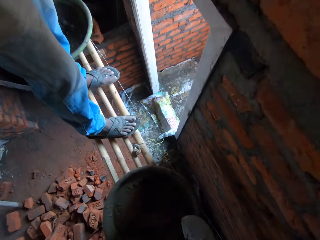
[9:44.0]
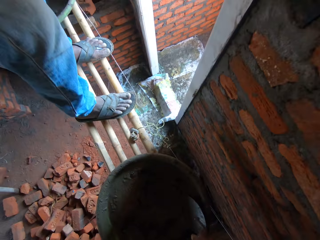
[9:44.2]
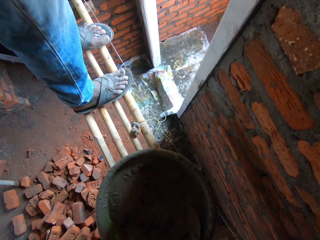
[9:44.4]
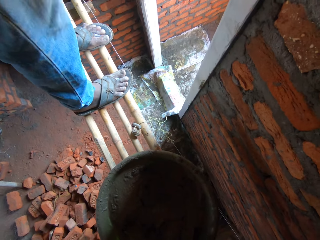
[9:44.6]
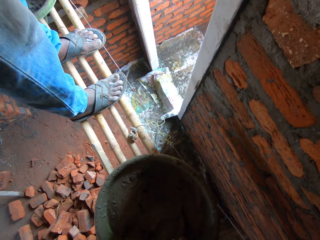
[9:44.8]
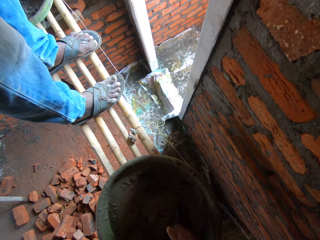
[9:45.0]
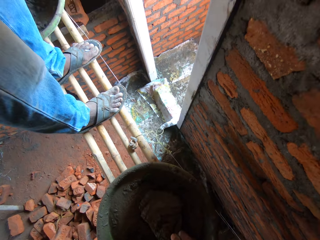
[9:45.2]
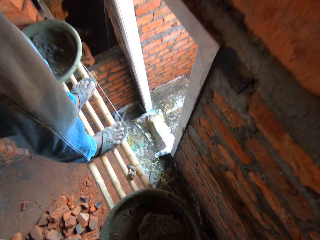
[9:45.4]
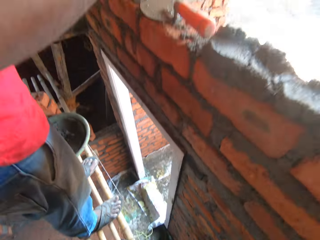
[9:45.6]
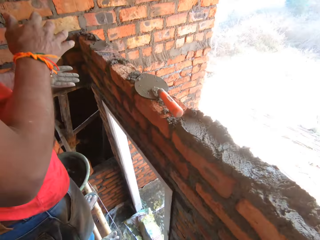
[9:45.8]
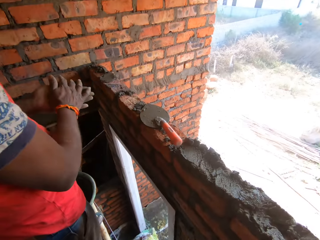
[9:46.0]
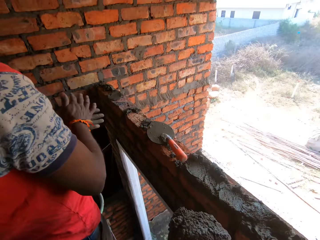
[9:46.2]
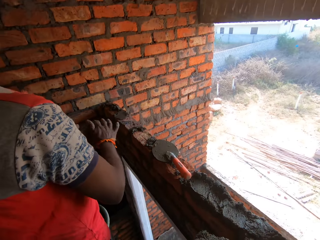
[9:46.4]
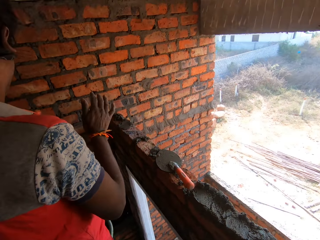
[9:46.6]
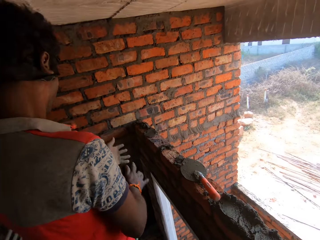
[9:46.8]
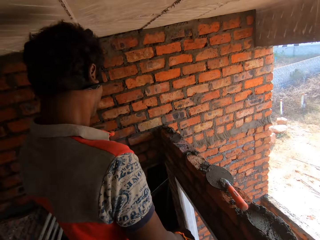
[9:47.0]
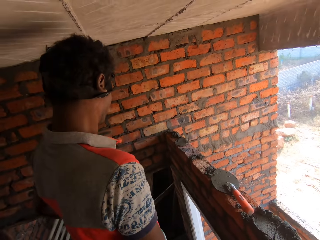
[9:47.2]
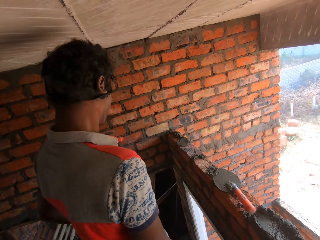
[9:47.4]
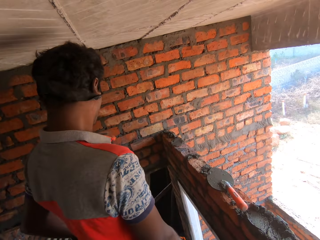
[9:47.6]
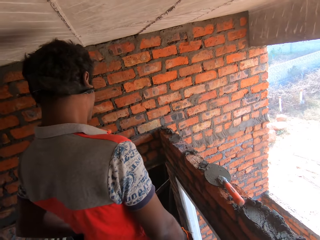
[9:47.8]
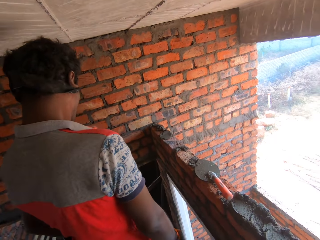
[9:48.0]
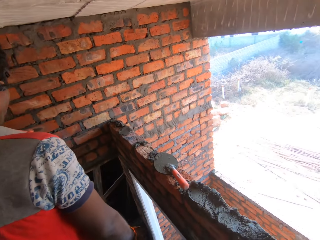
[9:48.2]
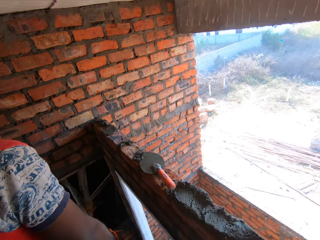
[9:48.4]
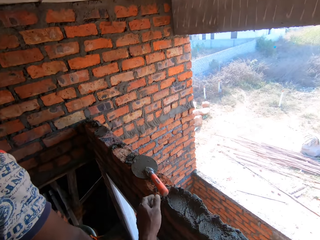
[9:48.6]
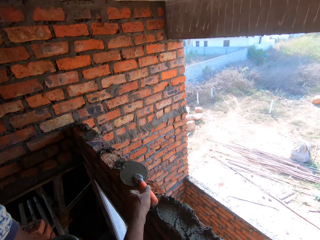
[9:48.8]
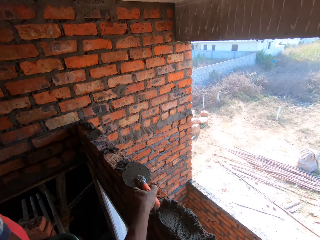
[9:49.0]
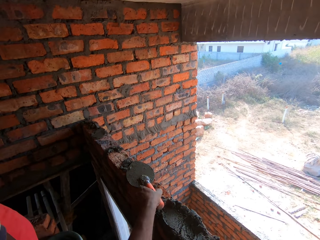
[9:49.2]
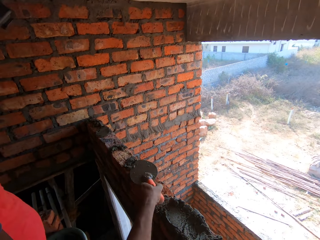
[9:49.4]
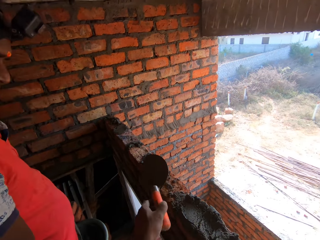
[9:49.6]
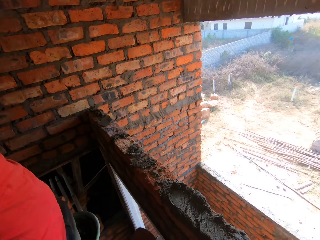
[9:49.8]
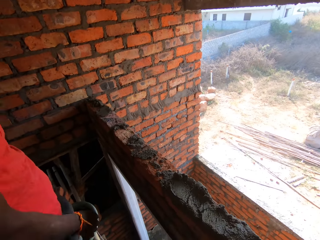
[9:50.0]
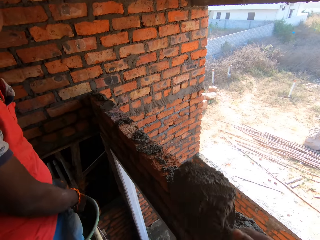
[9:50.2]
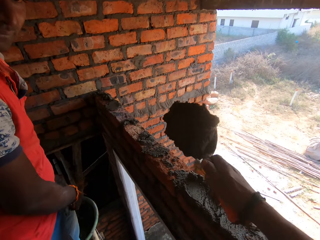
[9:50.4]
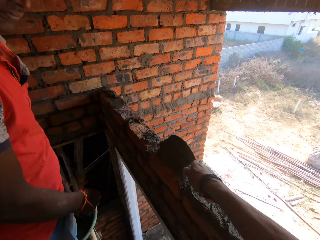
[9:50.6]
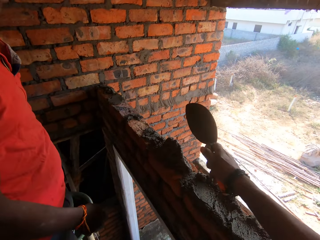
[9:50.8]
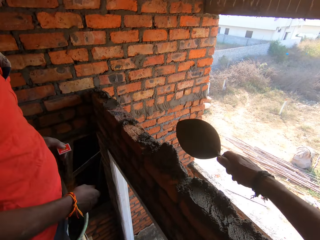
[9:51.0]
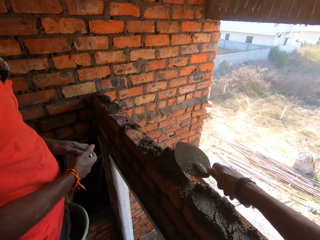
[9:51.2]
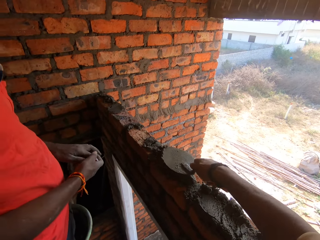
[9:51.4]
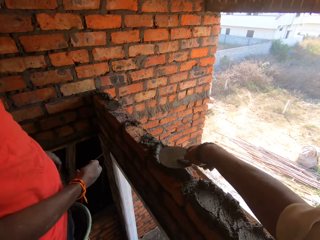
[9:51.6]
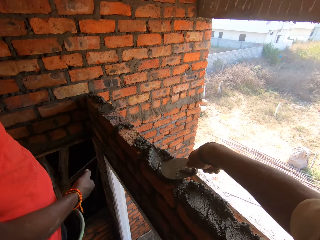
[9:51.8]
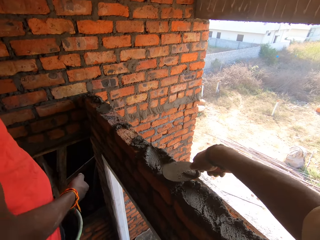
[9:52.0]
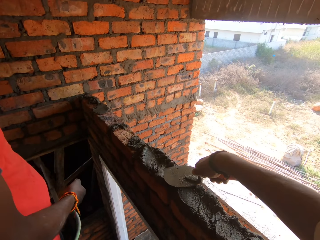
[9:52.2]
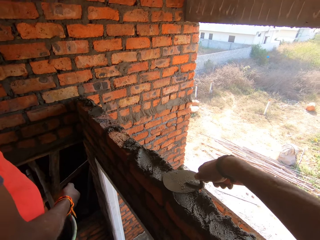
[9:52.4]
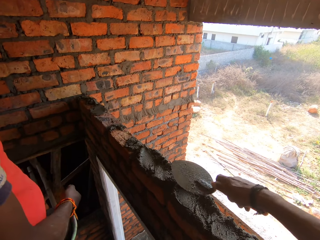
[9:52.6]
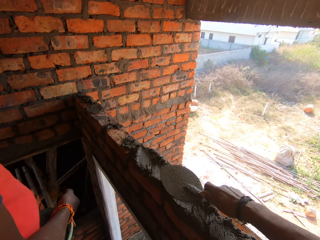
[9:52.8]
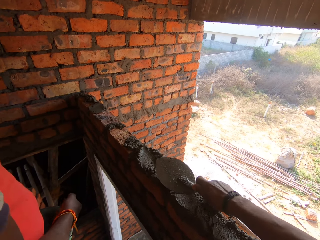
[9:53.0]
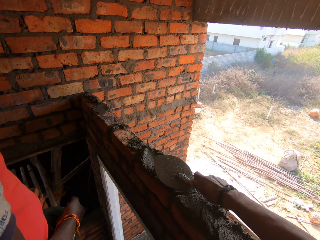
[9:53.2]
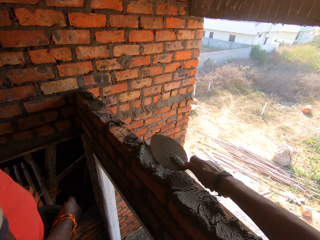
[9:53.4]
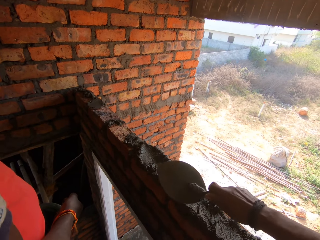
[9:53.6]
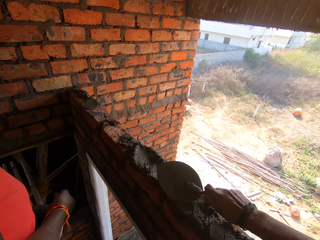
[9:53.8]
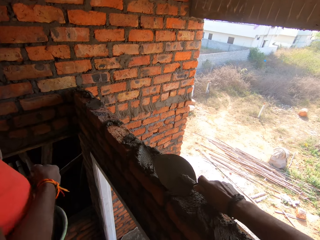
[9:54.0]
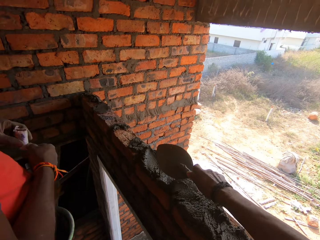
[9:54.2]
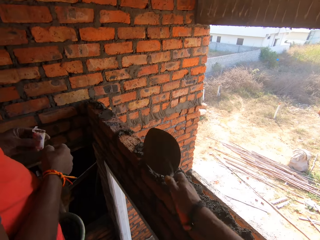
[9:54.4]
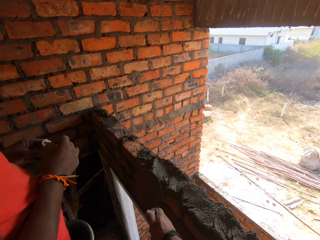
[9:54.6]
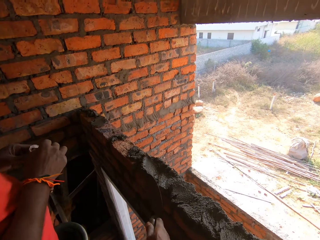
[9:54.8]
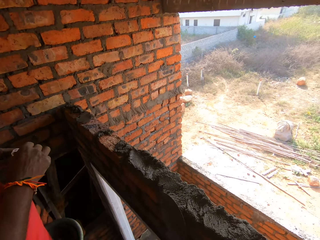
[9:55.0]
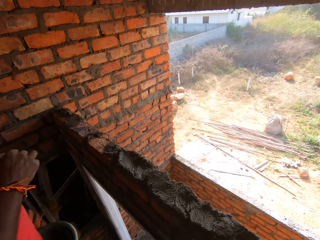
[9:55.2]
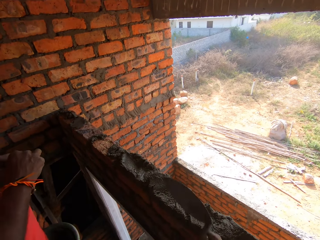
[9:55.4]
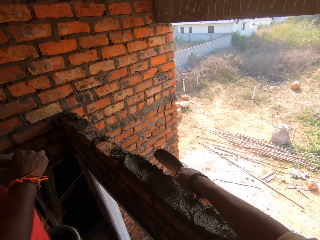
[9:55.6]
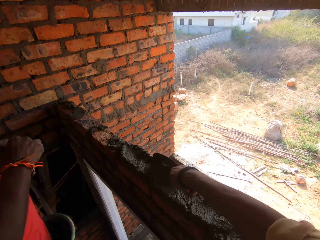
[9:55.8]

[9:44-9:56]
The camera wearer scoops the mortar with the trowel. A man rubs his hands together. The camera wearer interacts with the man. They pick the trowel, apply the mortar on the wall and level the mortar with the trowel. The man removes a cigarette from his pocket.

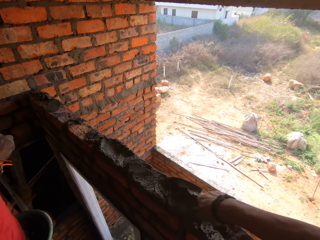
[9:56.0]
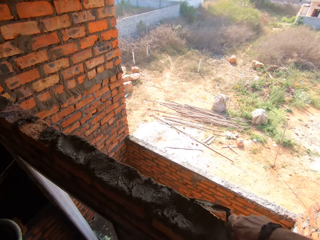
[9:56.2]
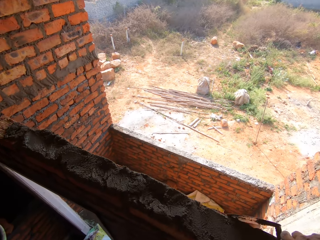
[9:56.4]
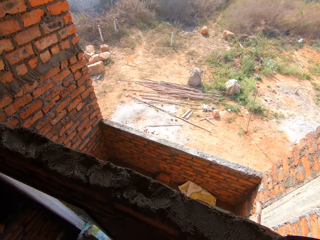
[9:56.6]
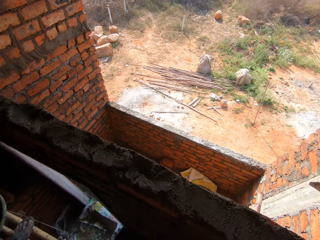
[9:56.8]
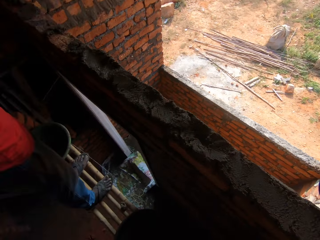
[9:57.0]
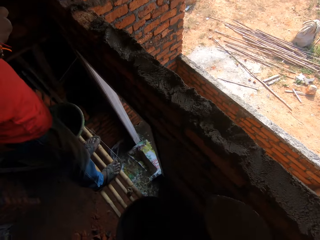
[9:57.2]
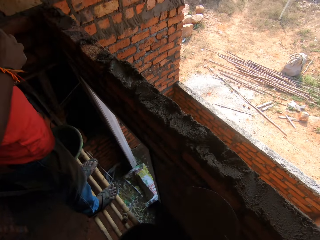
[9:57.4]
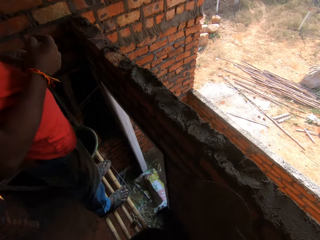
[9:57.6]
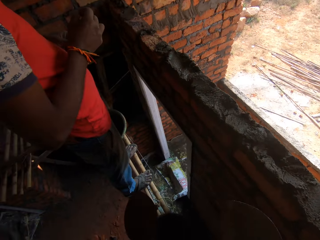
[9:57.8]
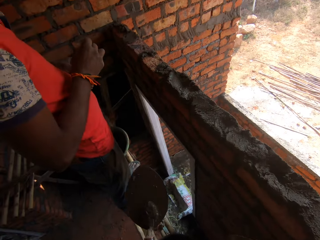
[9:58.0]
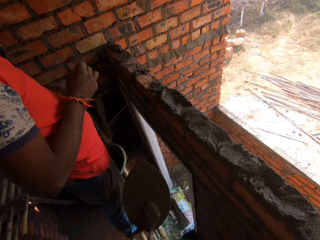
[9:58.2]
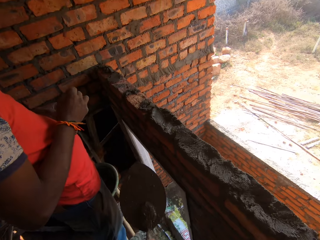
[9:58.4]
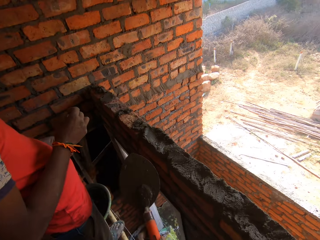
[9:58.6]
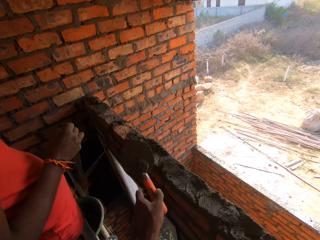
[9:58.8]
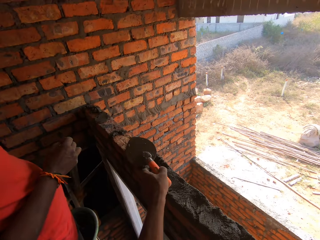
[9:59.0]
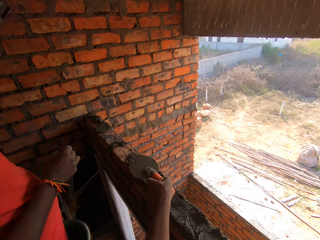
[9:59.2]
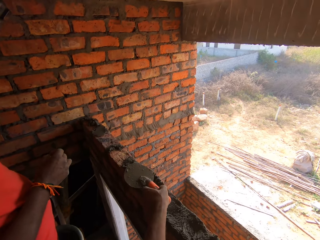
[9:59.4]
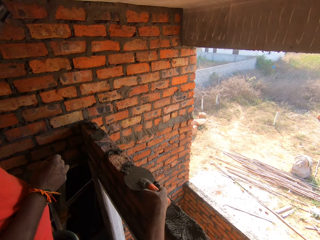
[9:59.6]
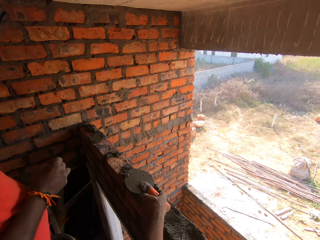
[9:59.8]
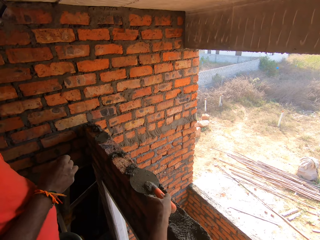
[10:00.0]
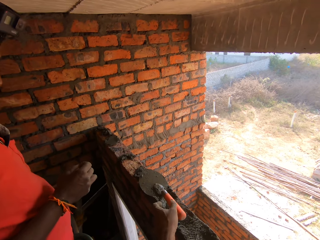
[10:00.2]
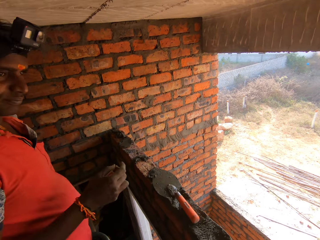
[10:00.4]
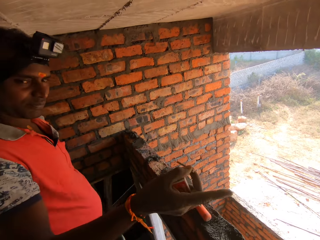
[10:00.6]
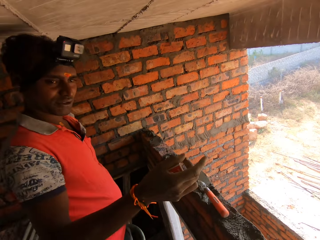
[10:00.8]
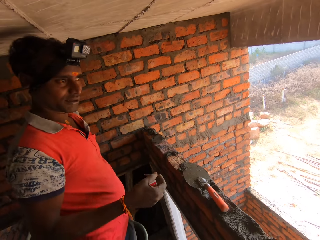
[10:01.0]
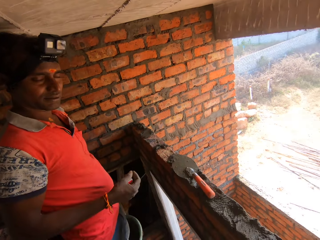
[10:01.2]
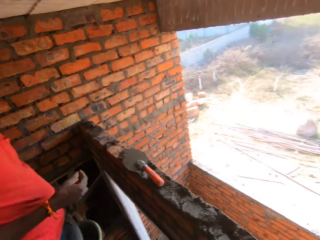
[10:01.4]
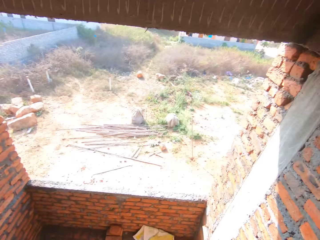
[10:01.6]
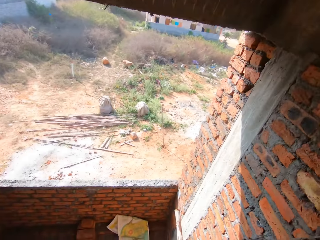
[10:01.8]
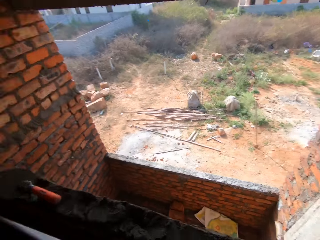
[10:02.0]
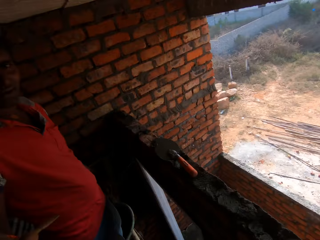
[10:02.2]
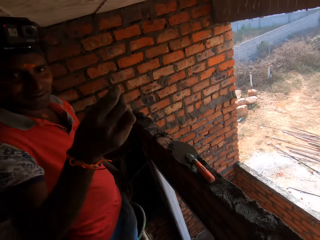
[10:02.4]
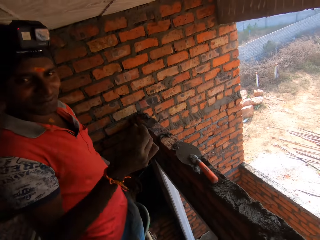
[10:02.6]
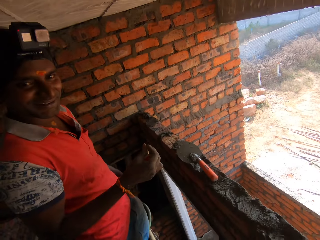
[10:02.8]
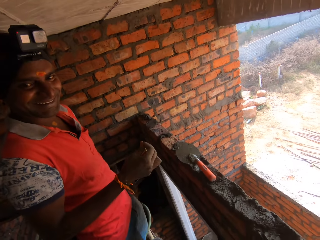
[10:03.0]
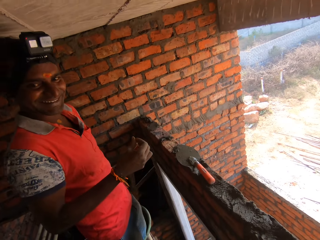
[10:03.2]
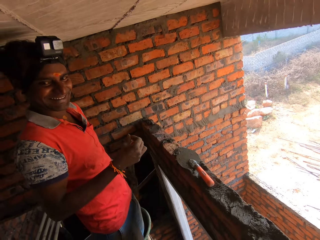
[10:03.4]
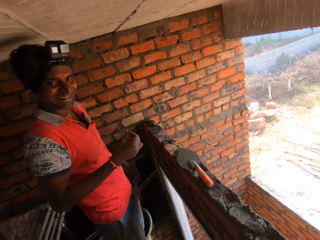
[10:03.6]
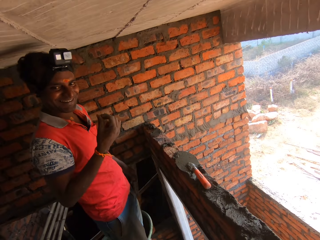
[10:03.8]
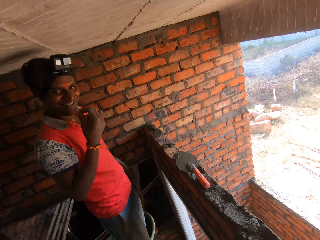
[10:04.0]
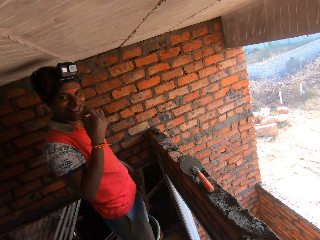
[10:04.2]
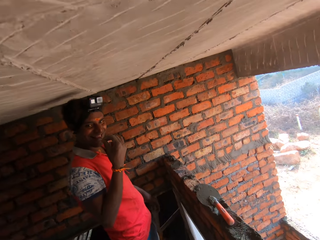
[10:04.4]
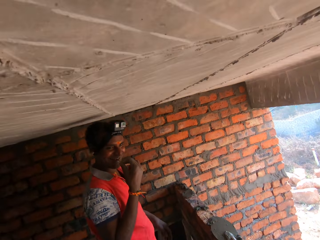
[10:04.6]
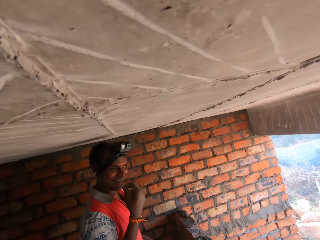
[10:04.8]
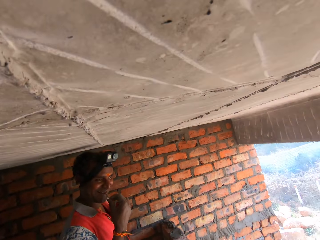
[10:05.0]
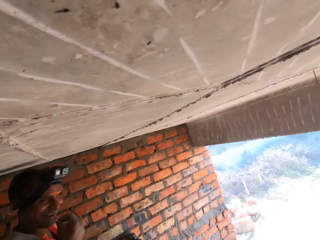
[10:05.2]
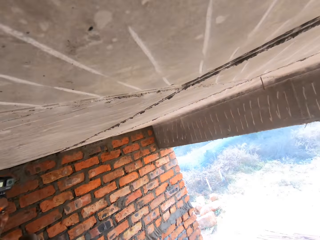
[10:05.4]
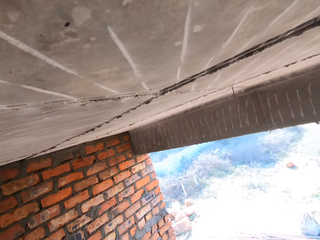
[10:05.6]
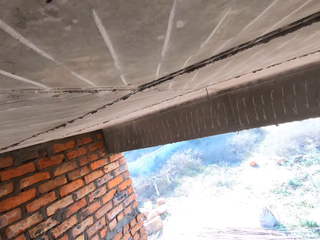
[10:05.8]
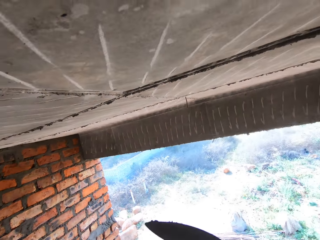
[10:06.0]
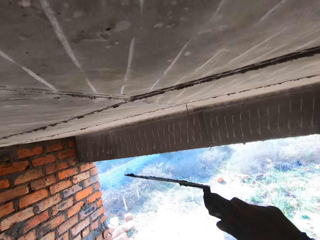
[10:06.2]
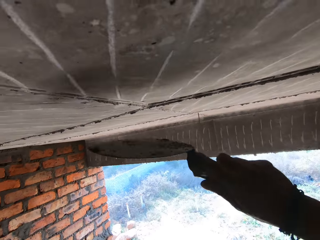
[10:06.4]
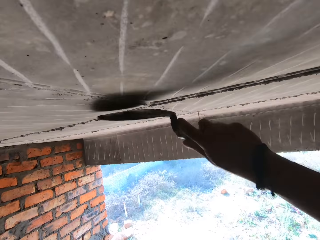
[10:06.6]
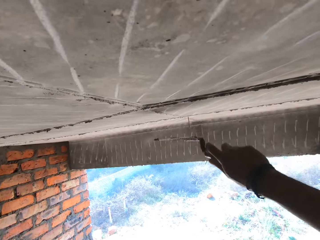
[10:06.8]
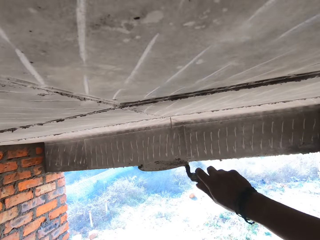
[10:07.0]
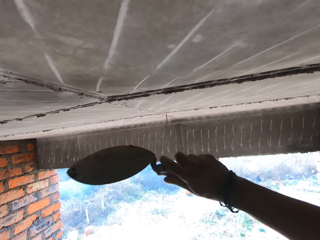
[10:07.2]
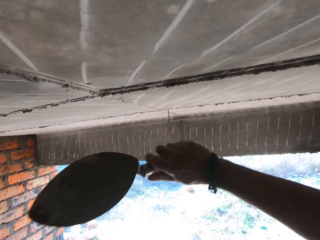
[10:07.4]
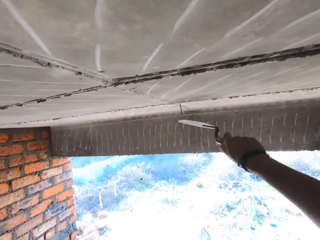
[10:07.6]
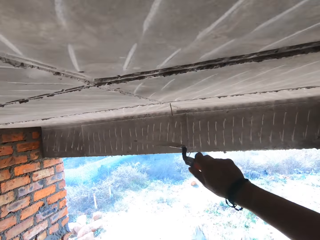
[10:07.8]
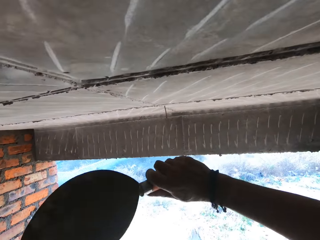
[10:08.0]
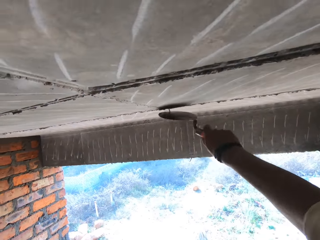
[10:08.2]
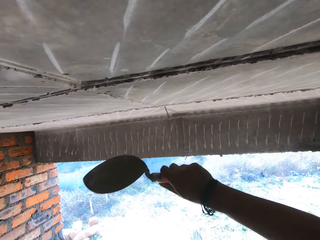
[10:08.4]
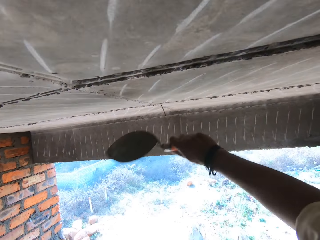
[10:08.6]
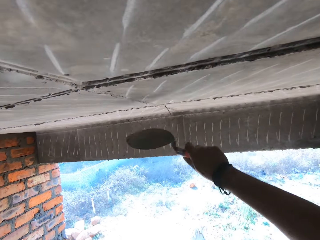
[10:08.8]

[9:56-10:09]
The camera wearer moves a trowel on a wall and puts the trowel on the wall. They look around a construction site. A man stretches his hand. The man interacts with the camera wearer. The man puts the cigarette in his mouth and smokes the cigarette. The camera wearer hits the nail with the trowel and smoothens a ceiling with the trowel.
